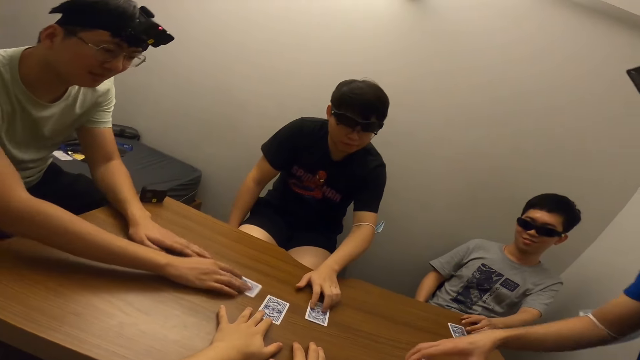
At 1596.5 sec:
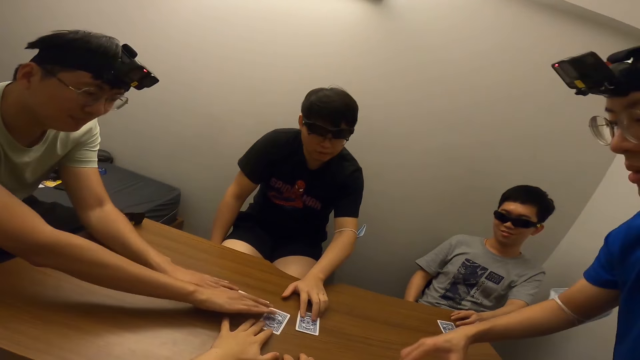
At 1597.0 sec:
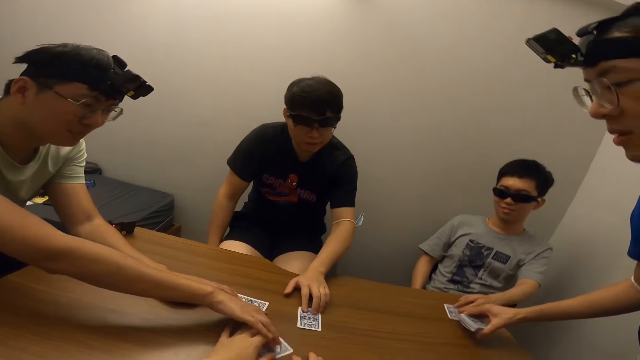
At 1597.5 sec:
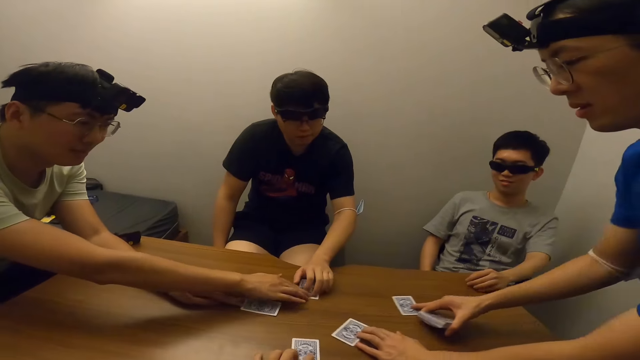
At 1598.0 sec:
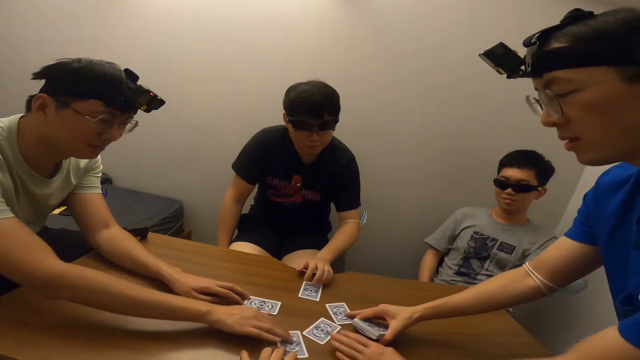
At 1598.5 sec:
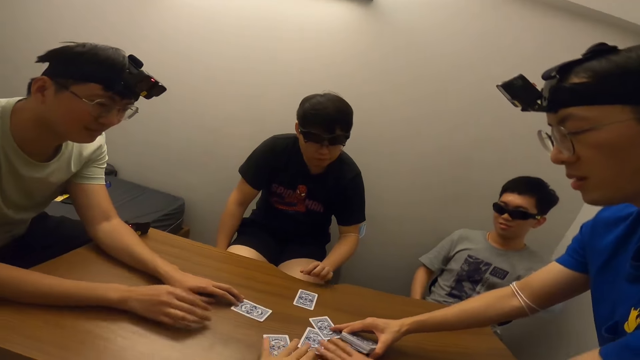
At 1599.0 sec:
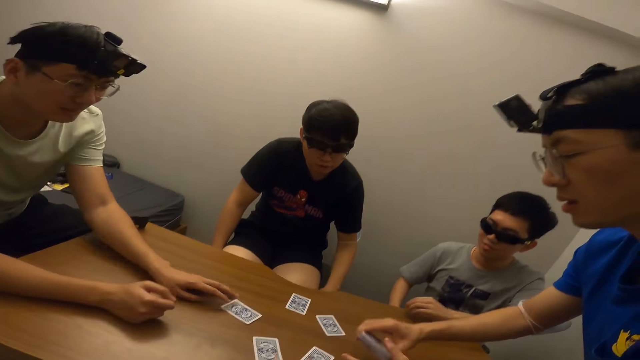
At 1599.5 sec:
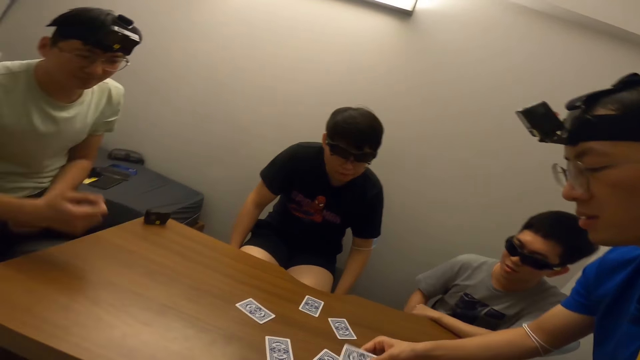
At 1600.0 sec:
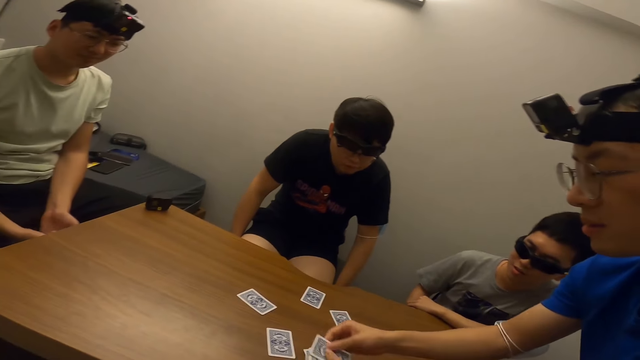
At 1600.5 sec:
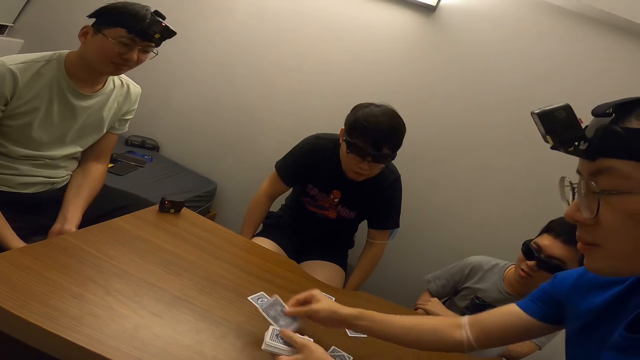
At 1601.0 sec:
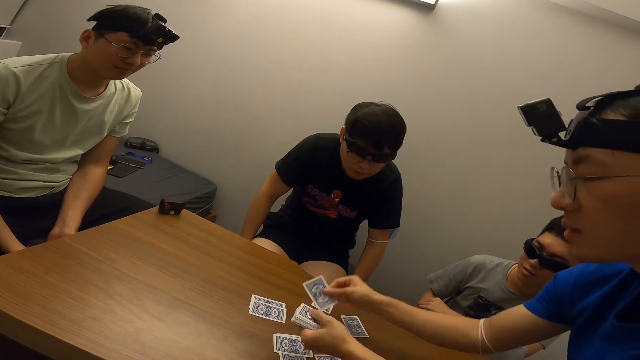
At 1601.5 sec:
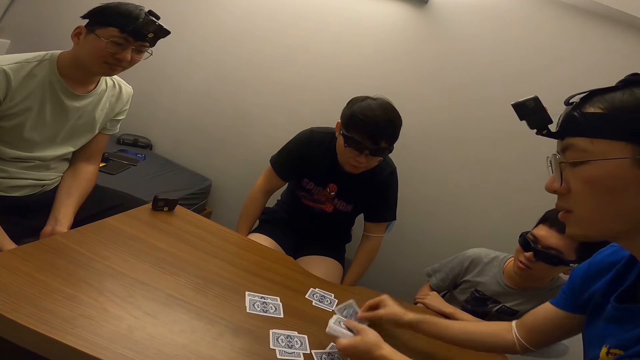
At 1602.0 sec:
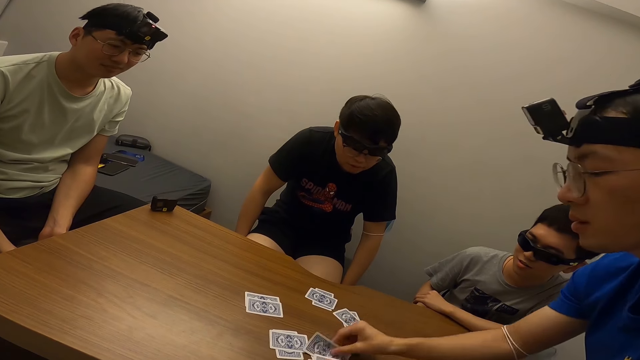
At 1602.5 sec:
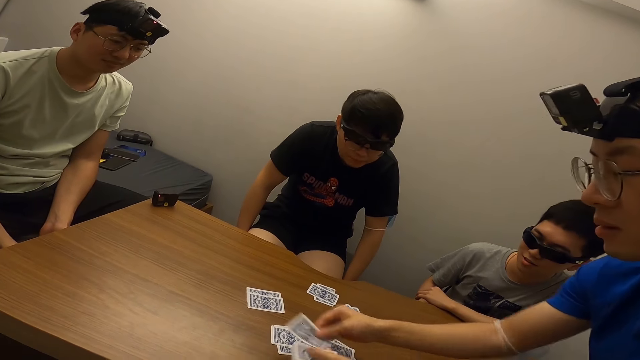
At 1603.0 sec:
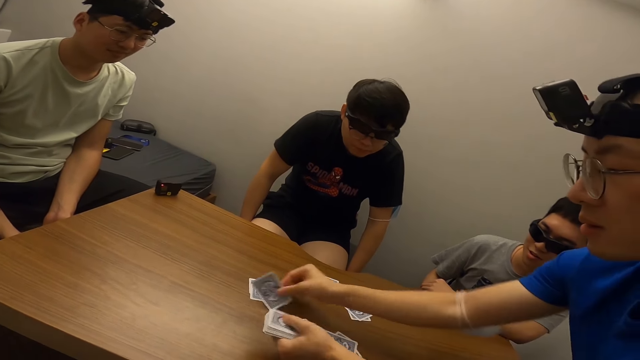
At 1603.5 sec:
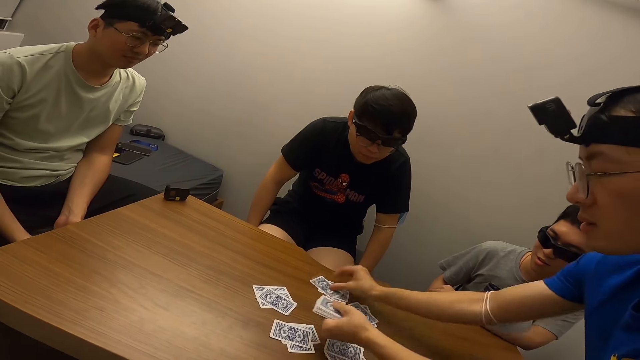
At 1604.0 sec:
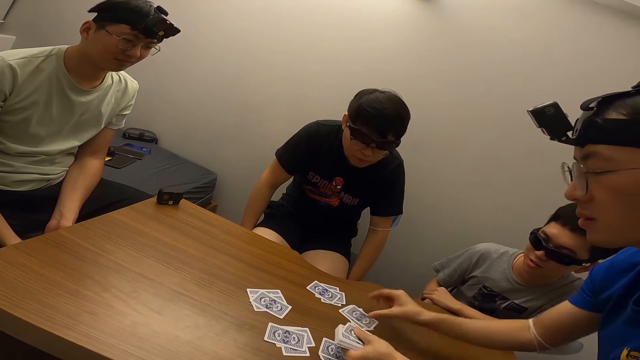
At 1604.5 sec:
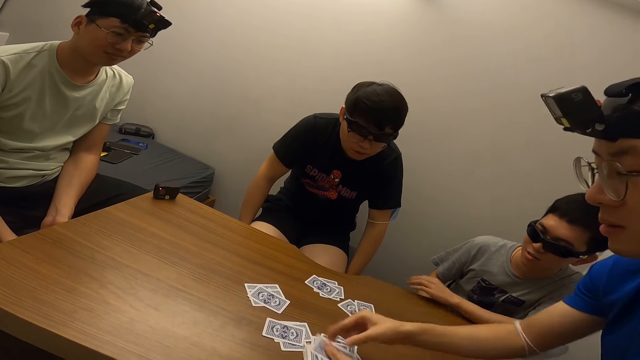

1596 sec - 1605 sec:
The camera wearer stares at a man. Another man shares a card and places cards on the table.

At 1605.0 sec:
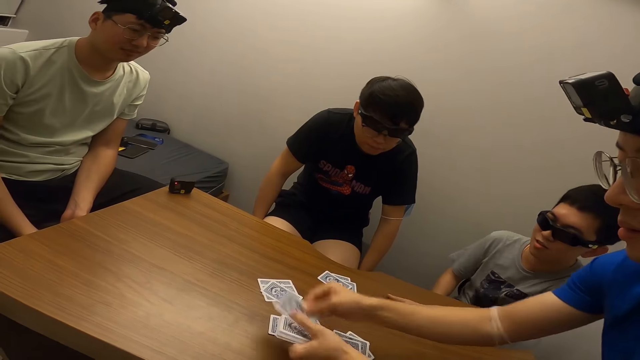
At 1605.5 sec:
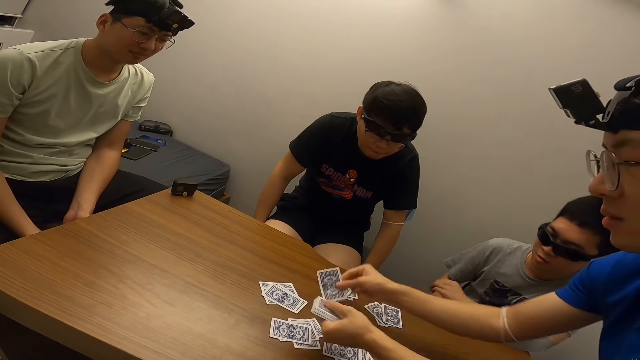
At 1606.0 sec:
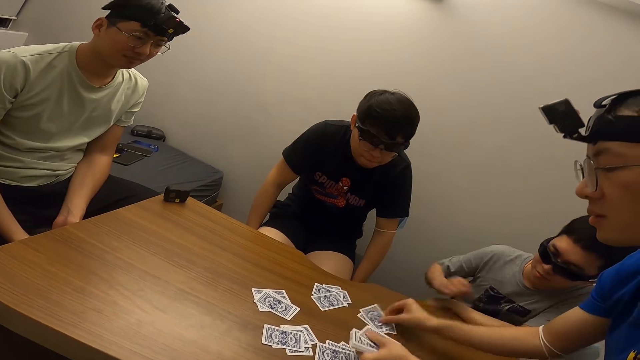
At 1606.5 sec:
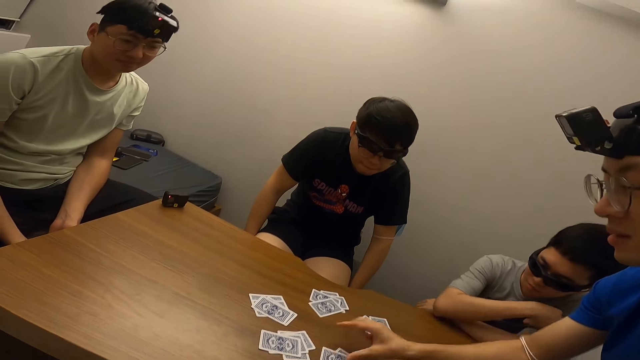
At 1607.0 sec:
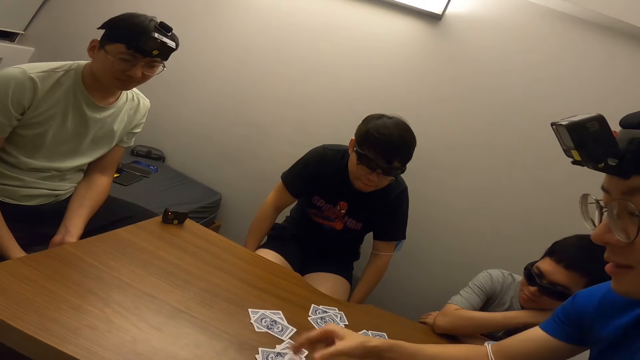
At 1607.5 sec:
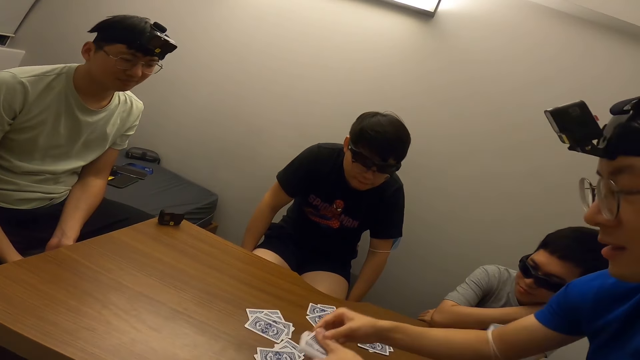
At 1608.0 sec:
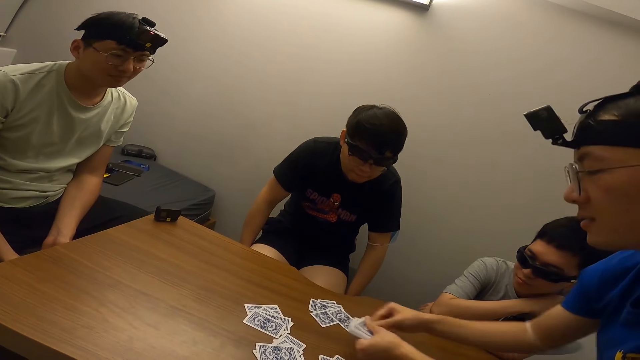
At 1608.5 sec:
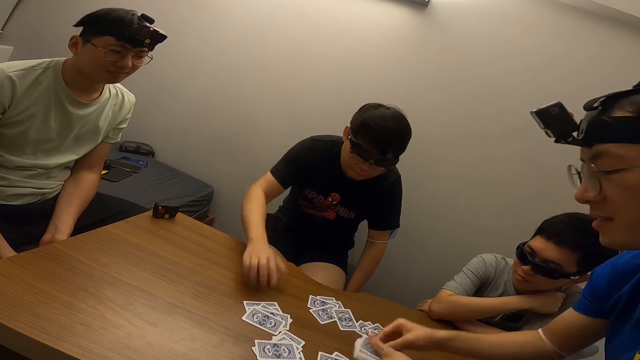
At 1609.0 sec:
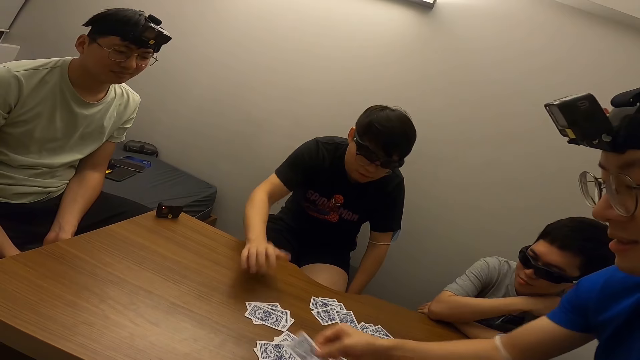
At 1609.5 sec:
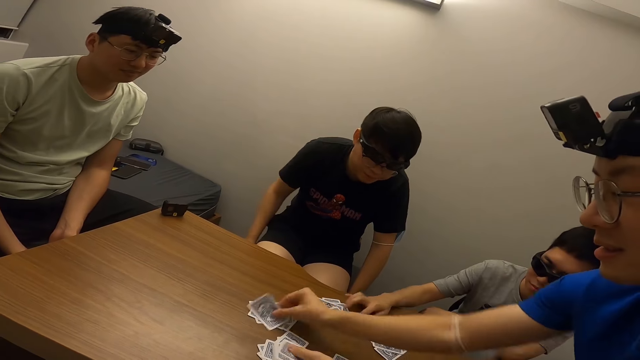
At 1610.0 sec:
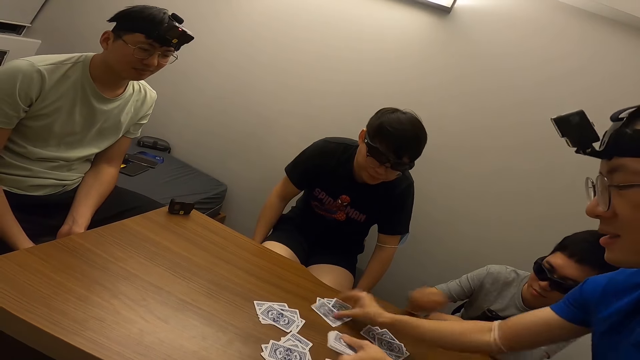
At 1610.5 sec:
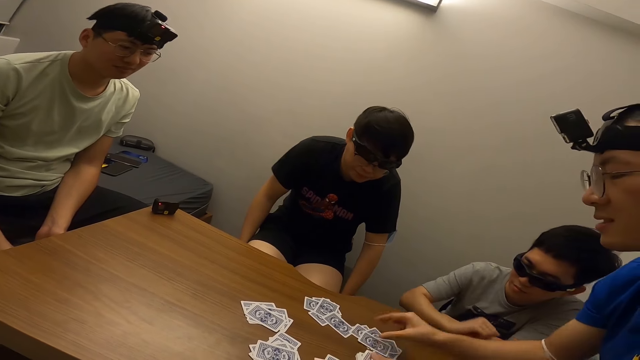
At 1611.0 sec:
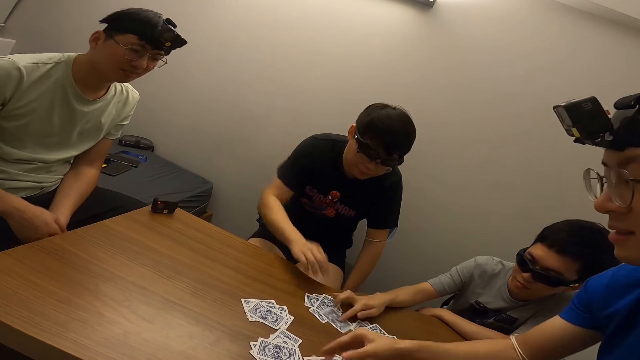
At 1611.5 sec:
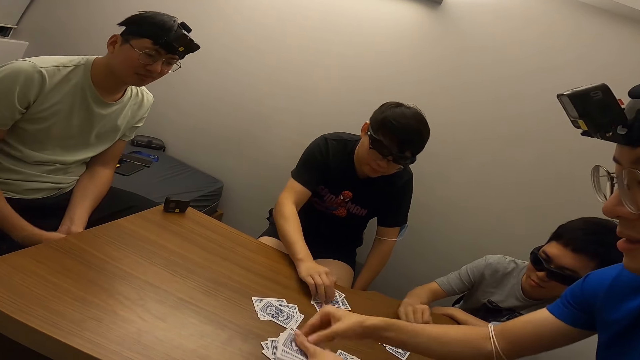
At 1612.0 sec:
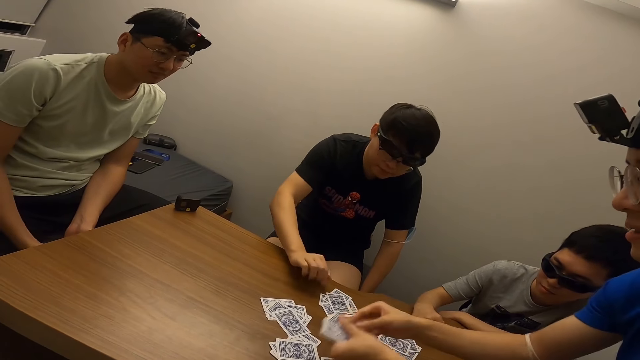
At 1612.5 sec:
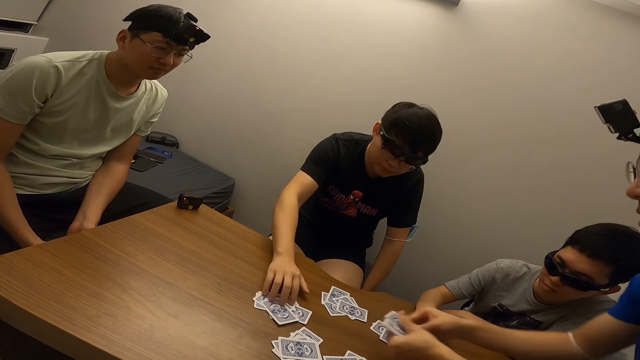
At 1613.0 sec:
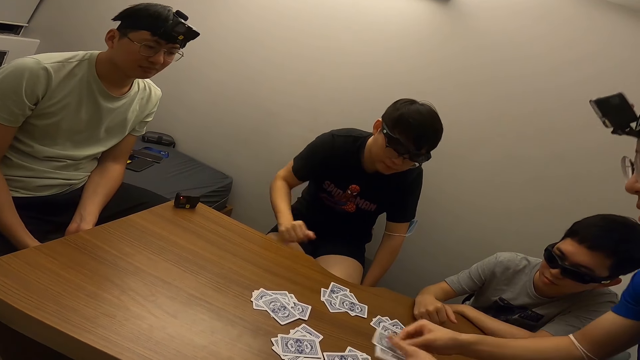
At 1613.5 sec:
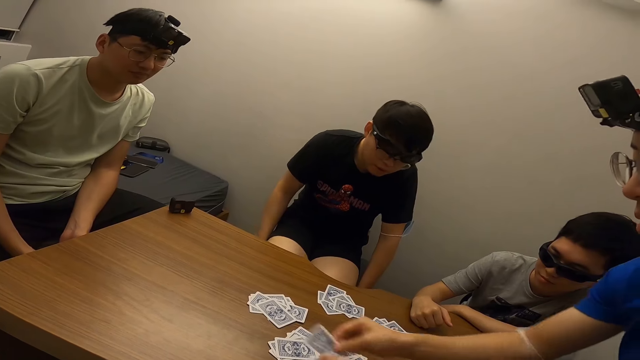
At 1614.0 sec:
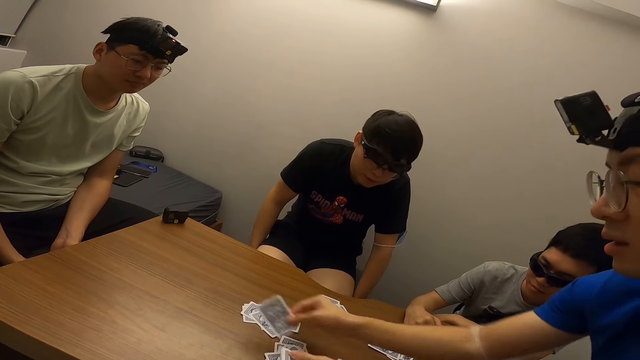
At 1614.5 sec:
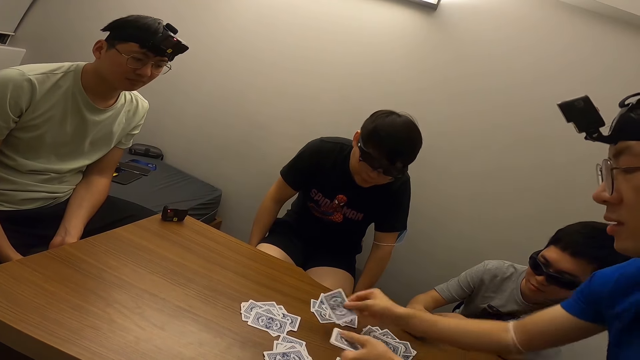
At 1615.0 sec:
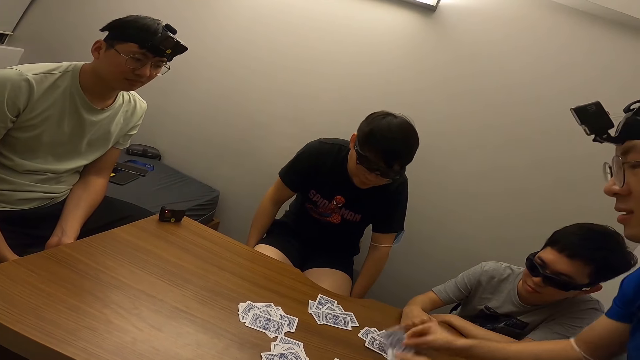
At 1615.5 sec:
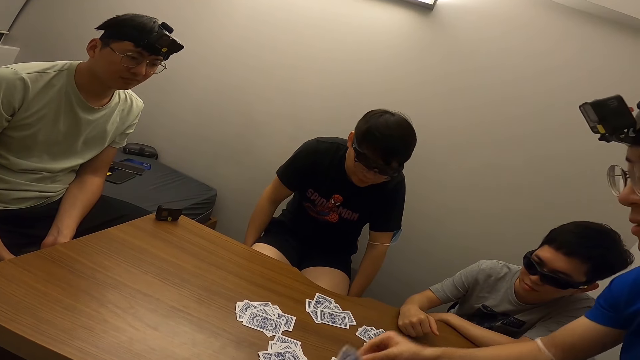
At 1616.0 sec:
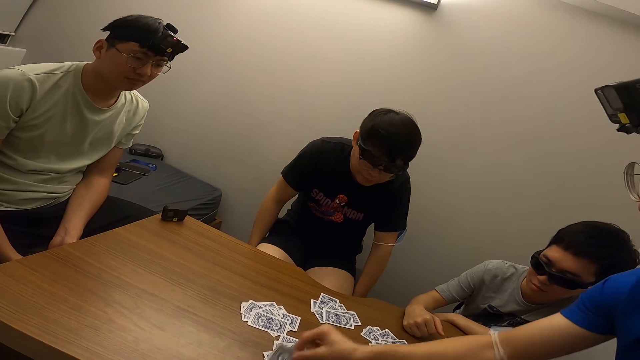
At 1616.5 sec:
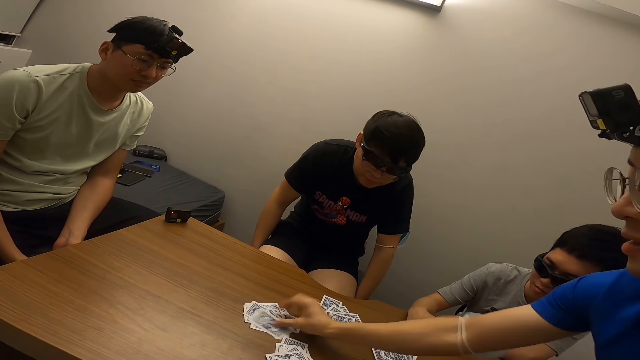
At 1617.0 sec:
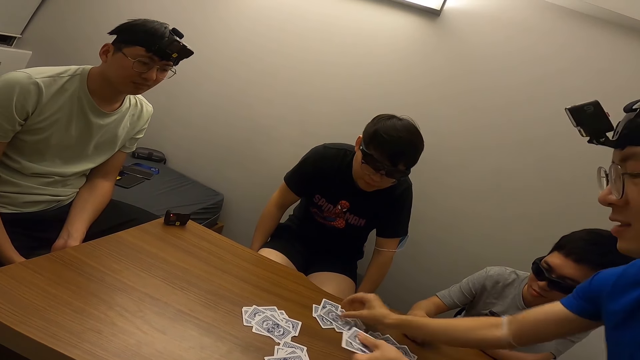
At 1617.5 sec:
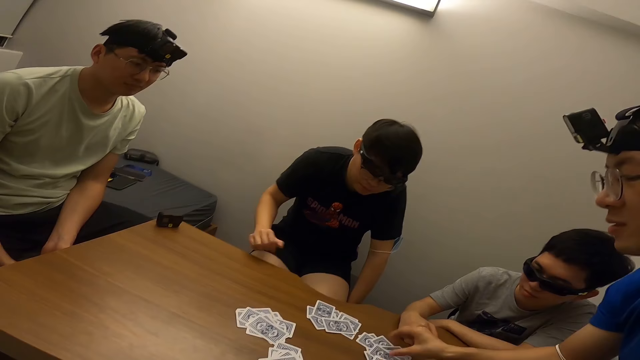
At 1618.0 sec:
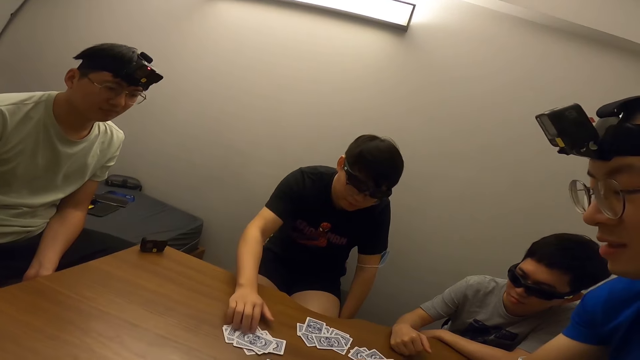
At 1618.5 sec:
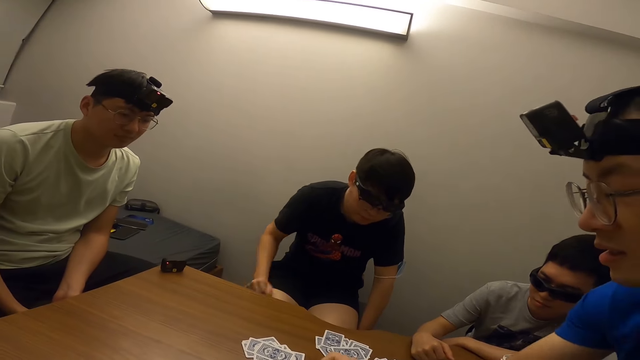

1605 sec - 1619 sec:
A man shares a card. Another man touches a card on the table. The first man places cards on the table. The other man touches a card on the table. The first man places cards on the table and shares a card.
